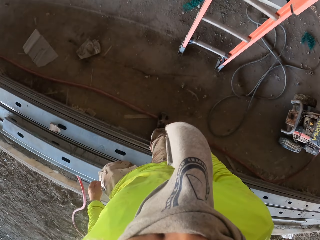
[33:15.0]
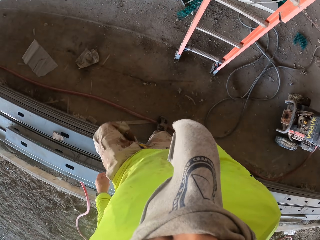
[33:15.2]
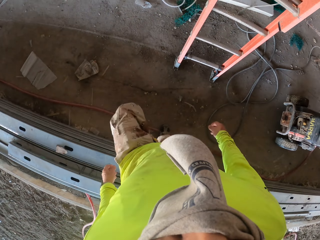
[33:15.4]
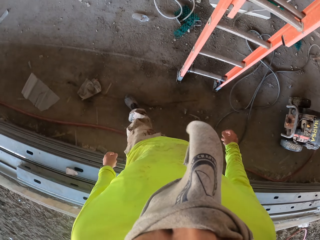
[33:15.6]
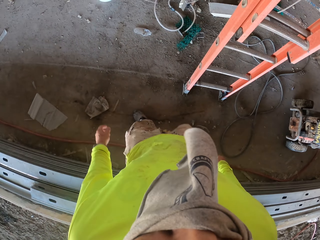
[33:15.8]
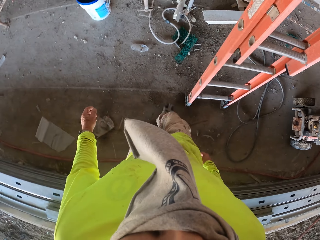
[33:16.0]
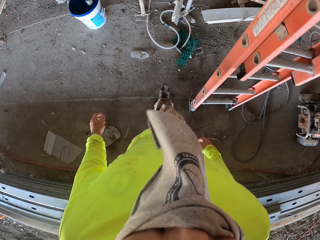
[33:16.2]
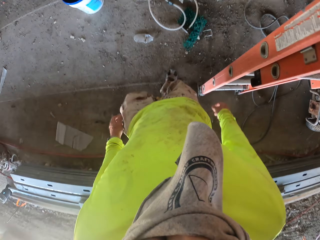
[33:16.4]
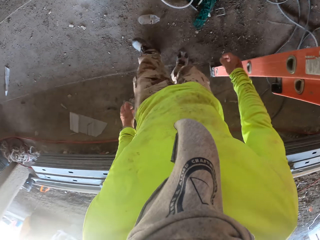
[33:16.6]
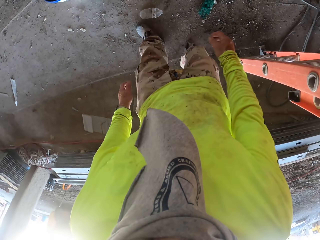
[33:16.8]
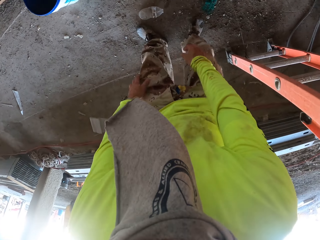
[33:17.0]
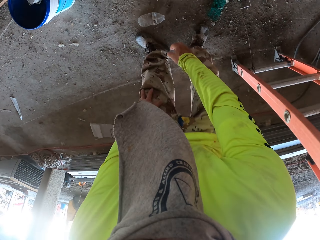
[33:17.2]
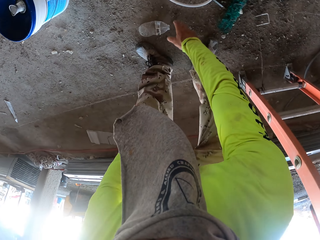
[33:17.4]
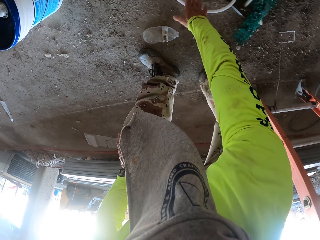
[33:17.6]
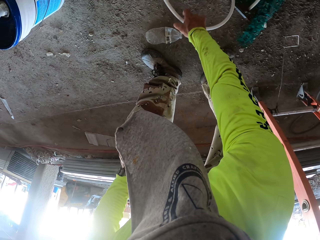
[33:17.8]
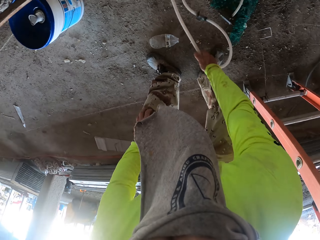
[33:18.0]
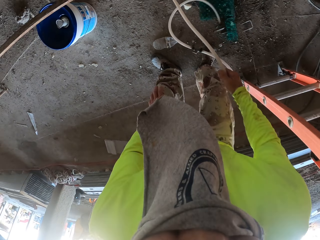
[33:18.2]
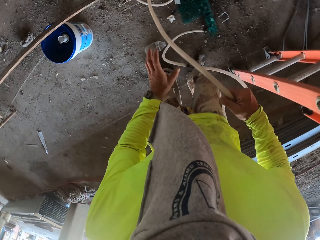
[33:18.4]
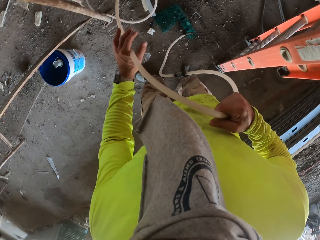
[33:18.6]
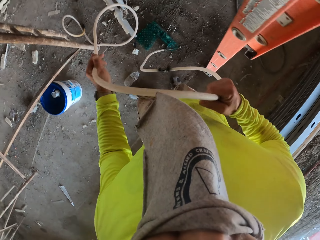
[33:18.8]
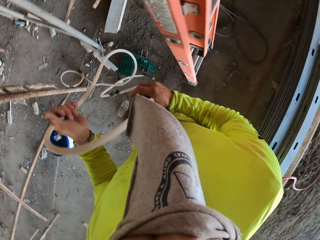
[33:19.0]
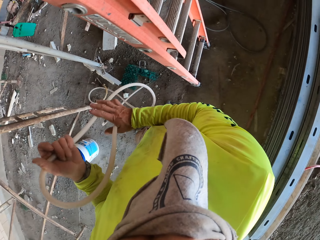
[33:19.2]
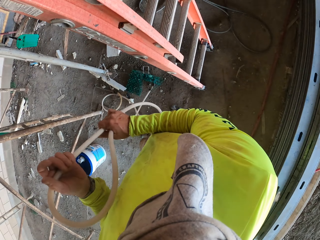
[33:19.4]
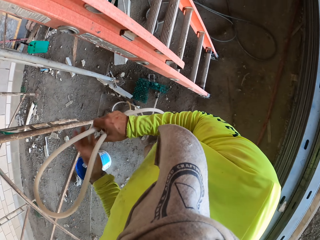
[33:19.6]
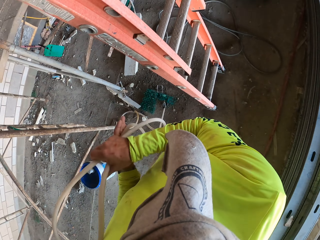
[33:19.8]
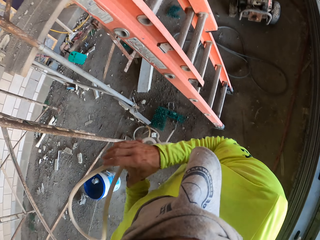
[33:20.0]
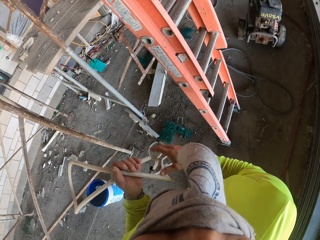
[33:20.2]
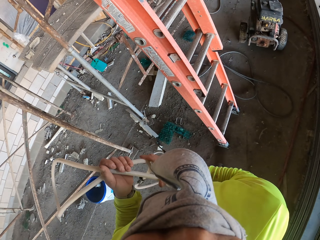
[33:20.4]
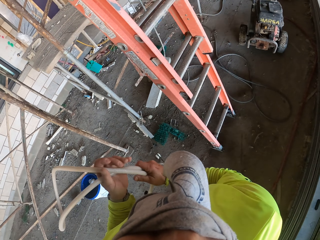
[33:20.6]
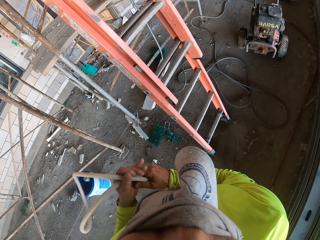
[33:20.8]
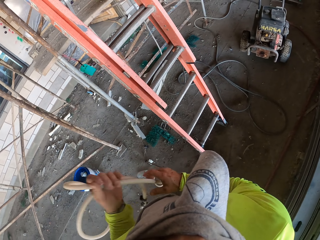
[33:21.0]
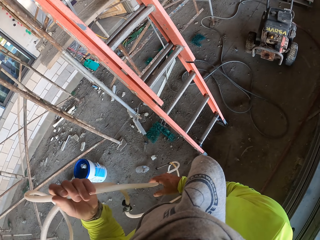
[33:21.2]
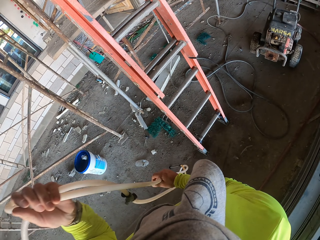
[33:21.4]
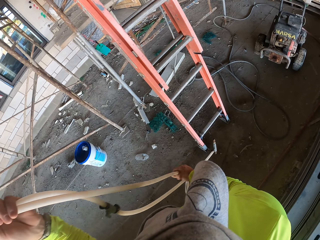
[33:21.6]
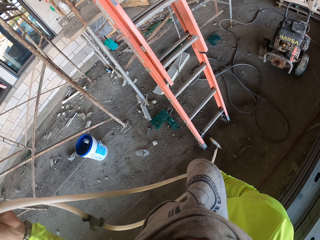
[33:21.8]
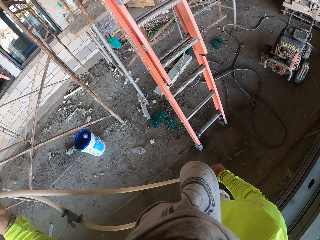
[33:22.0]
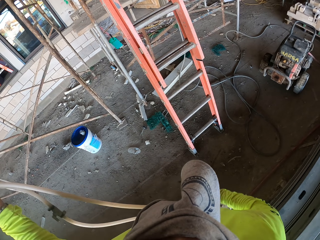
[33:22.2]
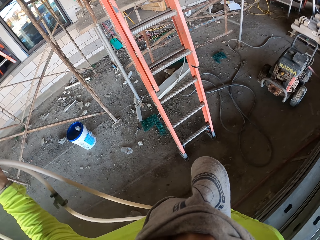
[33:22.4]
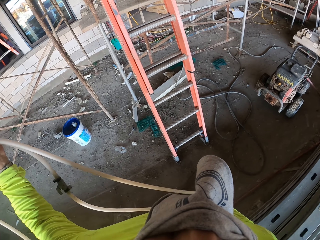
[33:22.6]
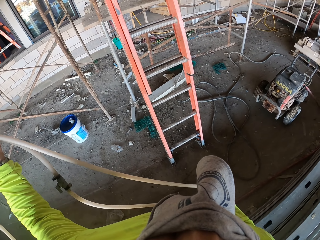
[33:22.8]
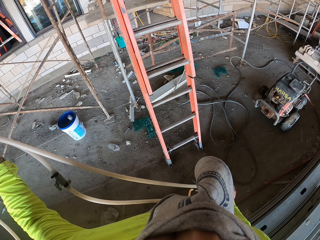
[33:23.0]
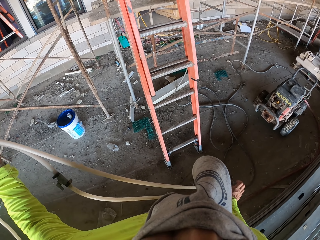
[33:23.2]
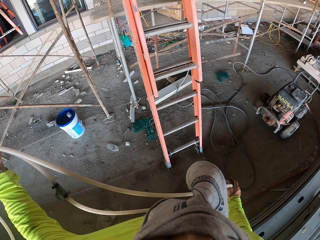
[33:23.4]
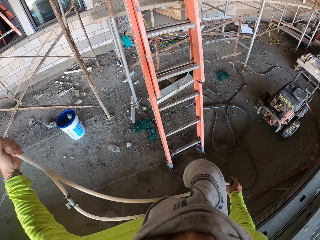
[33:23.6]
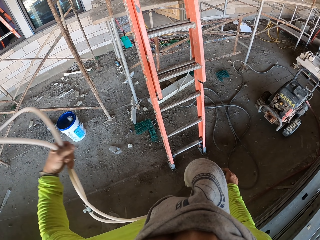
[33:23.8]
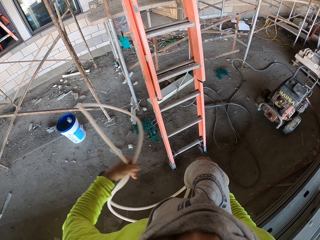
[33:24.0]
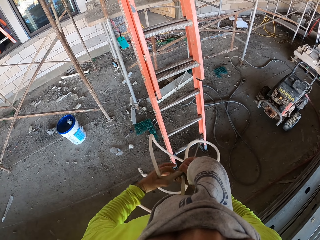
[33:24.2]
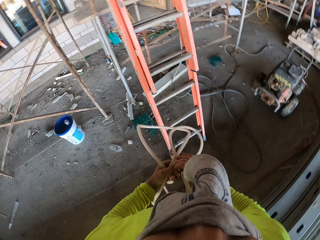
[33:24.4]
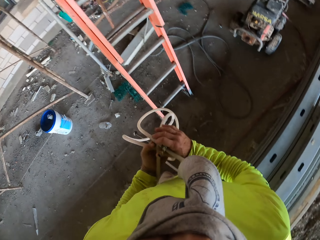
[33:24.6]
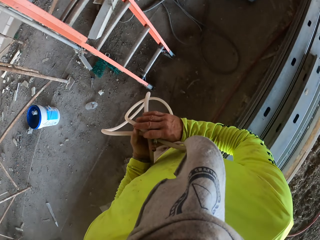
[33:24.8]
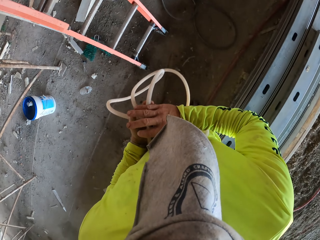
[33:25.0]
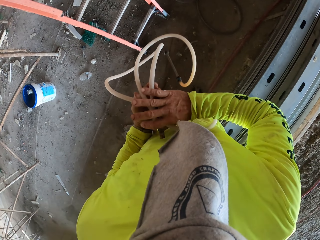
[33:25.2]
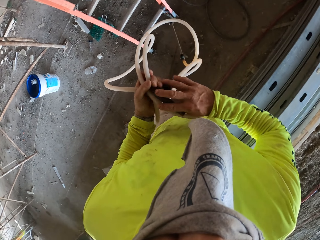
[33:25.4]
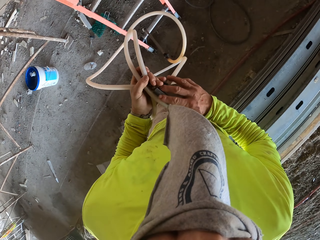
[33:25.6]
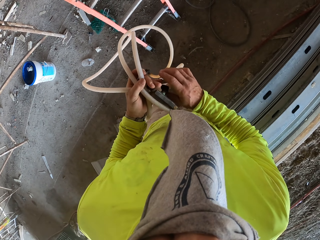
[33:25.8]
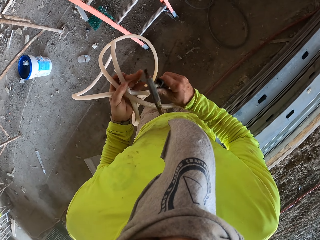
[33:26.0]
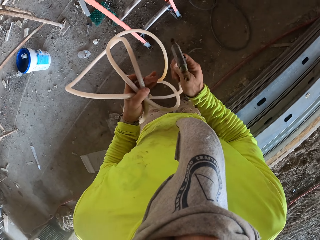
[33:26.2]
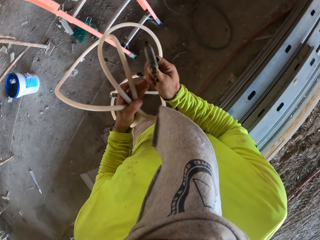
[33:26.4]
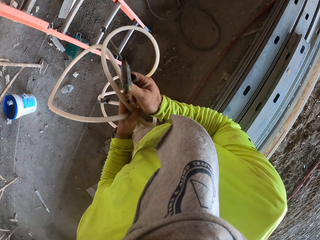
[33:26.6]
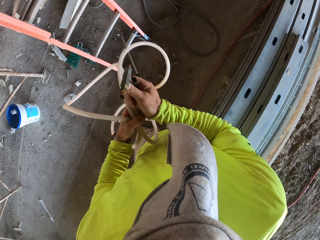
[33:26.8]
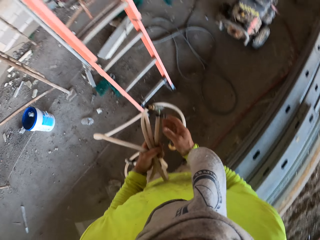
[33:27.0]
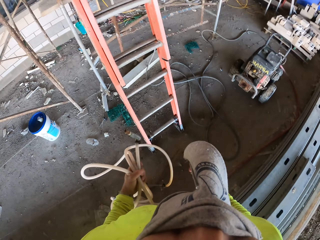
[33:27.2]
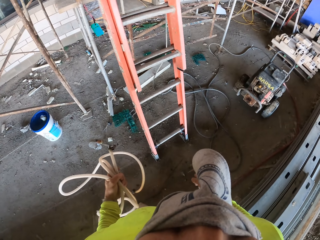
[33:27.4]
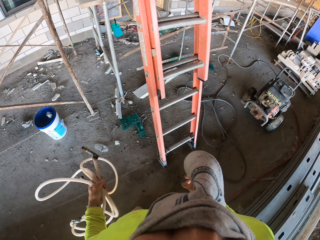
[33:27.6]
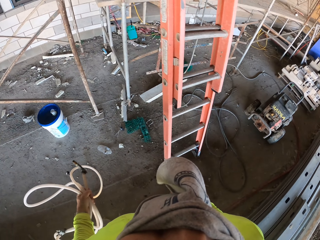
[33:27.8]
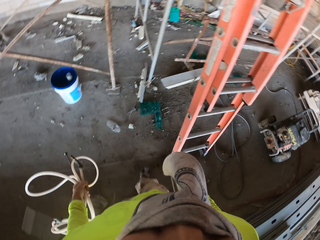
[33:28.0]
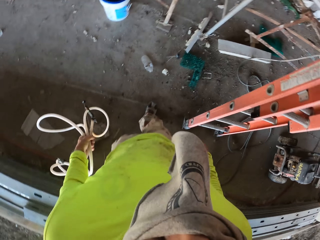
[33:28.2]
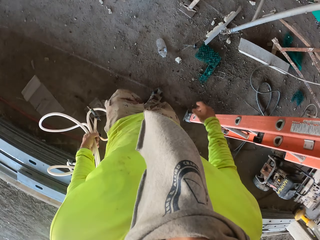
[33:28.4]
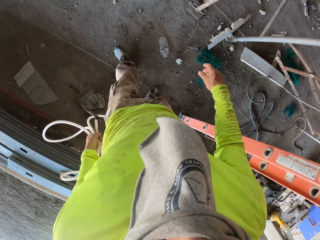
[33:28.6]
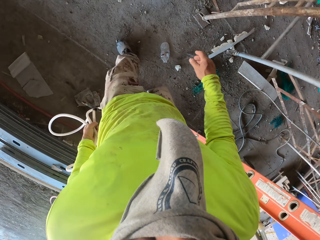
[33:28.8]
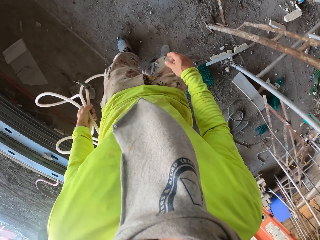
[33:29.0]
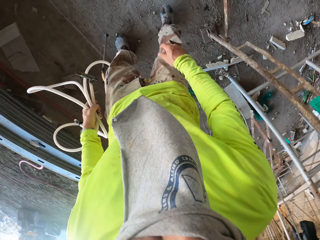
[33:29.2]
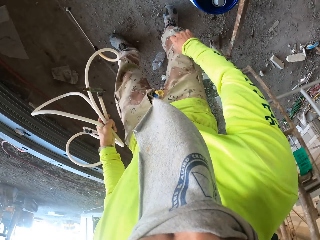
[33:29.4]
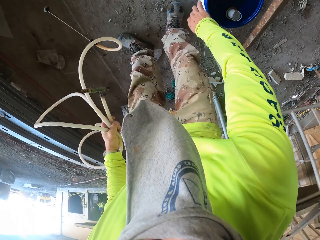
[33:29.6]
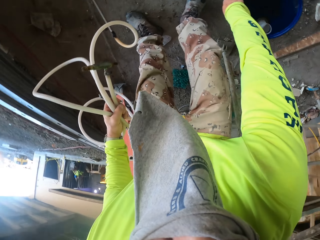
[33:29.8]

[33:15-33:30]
The camera wearer picks up a level pipe on the ground. They shrug the pipe.

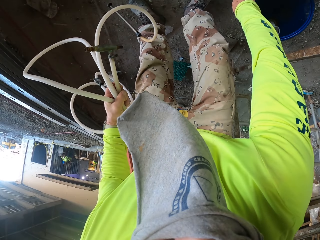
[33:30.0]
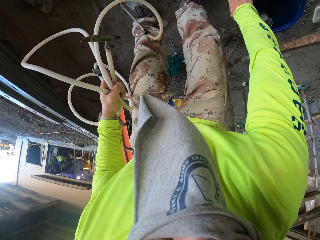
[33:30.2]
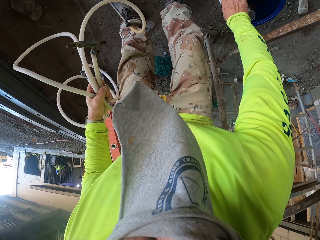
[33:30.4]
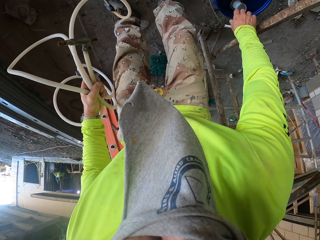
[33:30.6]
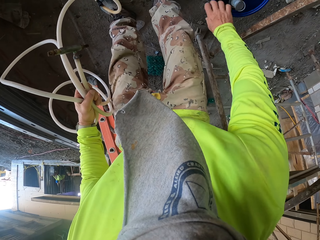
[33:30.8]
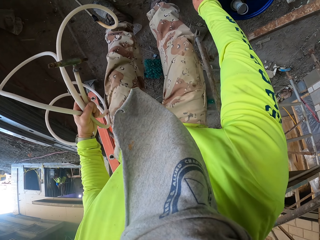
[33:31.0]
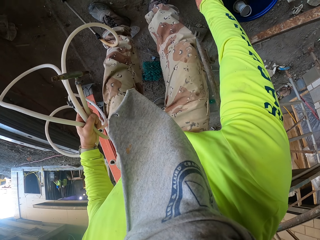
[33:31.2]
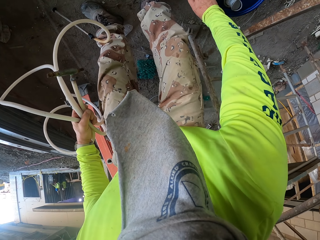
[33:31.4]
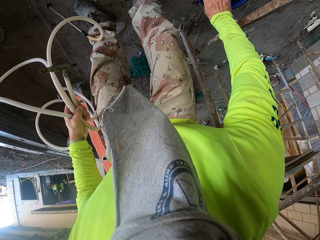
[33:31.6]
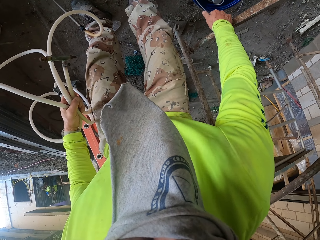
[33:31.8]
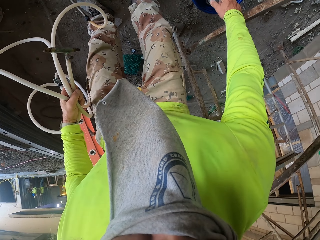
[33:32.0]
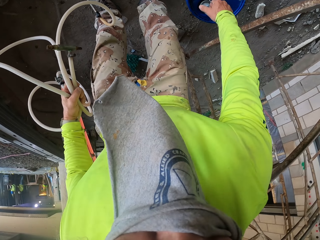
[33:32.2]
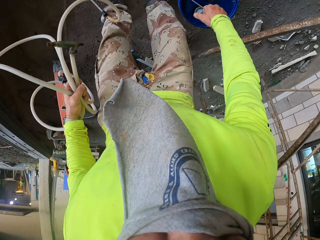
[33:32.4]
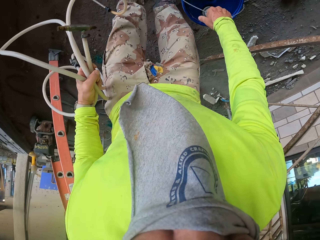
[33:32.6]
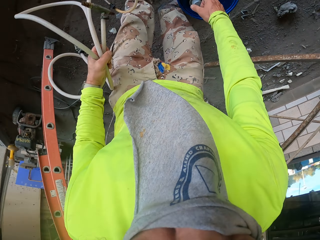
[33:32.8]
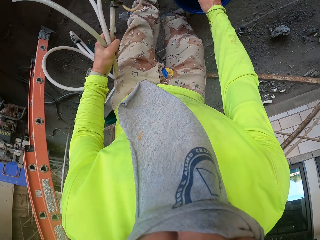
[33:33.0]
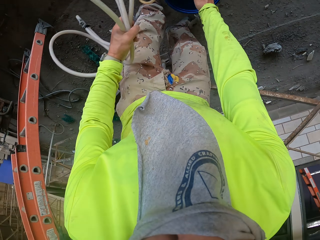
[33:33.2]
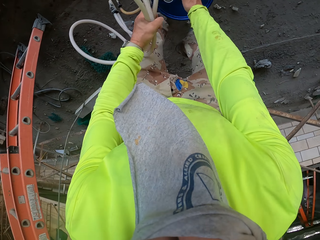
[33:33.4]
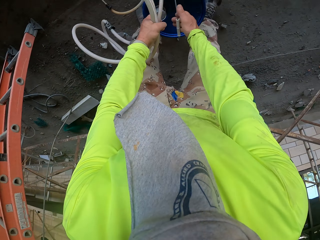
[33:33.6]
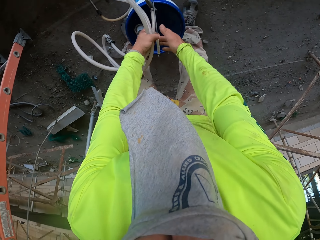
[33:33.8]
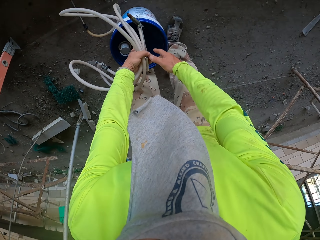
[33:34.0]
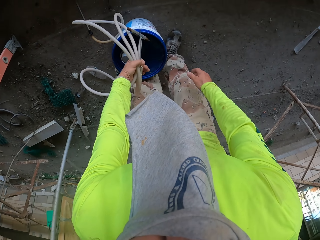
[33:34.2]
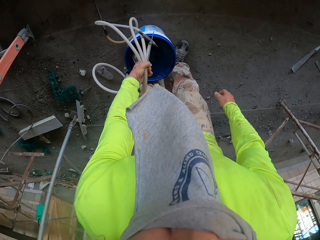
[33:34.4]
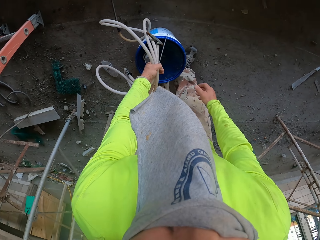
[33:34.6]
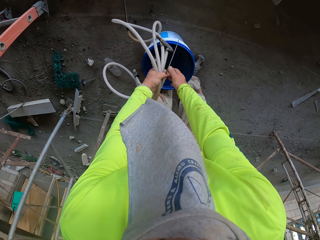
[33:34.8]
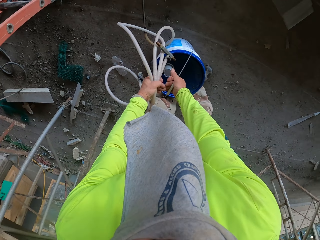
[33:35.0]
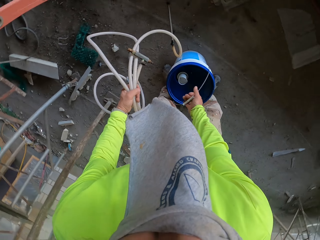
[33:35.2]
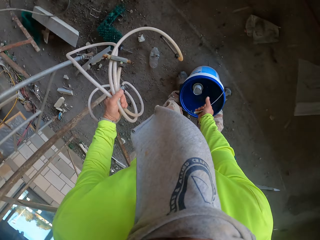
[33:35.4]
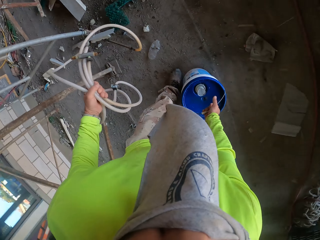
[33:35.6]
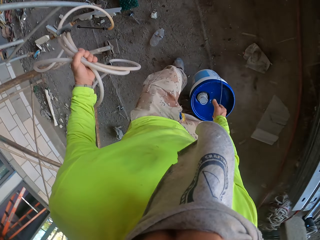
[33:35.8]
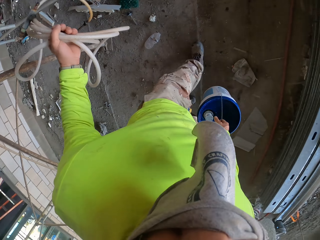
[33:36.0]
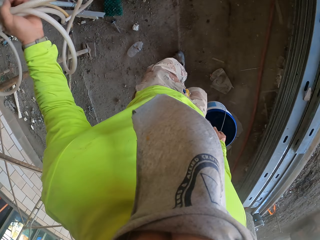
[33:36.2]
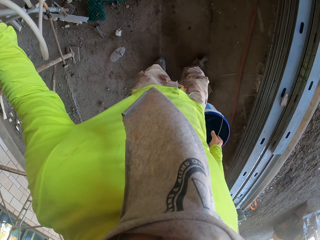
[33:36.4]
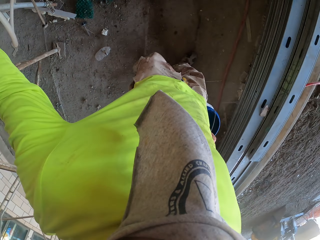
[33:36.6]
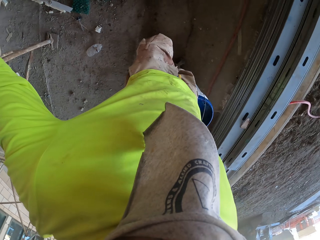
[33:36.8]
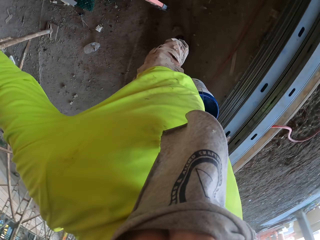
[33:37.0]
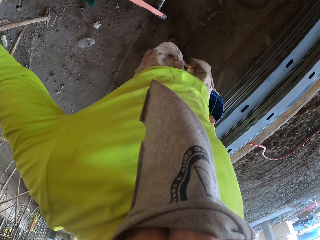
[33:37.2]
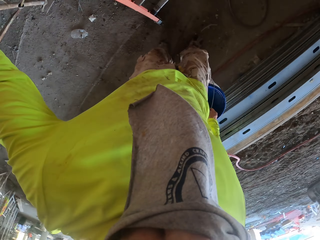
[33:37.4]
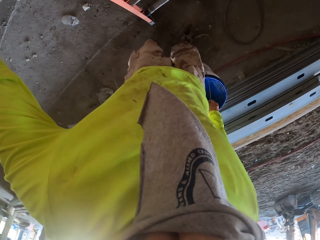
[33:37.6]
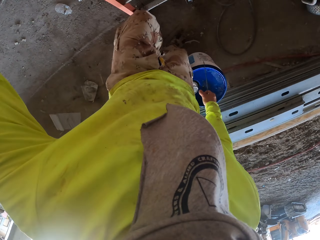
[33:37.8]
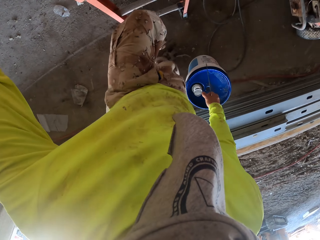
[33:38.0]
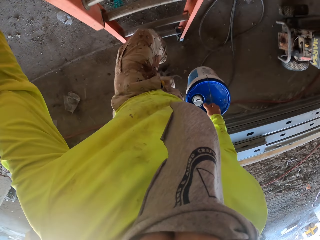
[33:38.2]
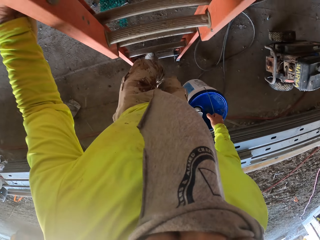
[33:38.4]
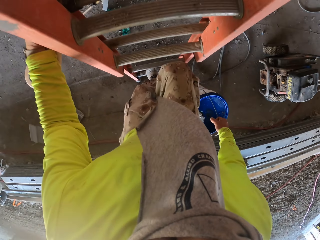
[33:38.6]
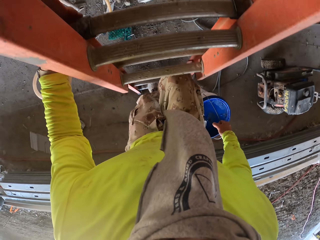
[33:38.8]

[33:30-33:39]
The camera wearer carries the bucket. They lift the bucket.
